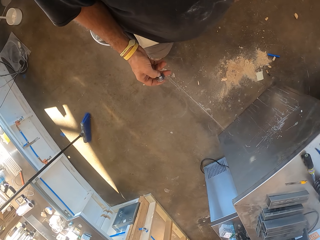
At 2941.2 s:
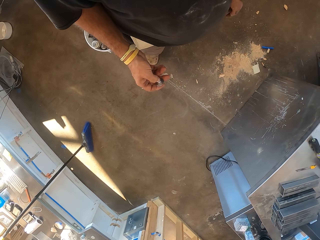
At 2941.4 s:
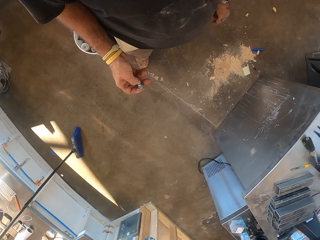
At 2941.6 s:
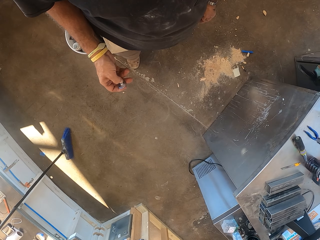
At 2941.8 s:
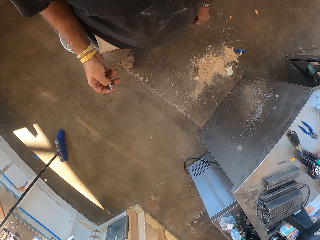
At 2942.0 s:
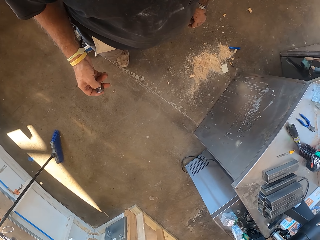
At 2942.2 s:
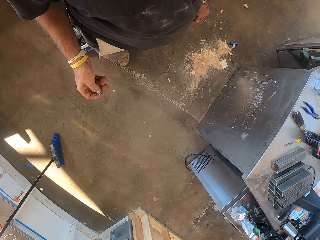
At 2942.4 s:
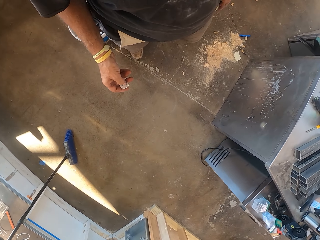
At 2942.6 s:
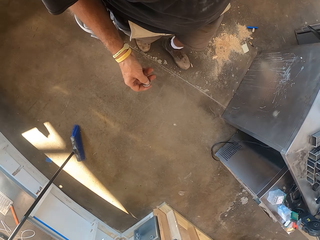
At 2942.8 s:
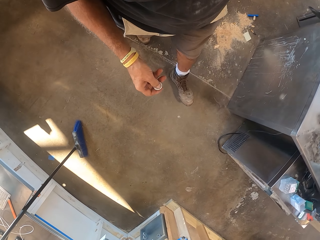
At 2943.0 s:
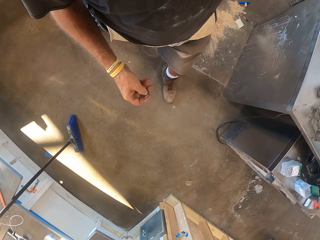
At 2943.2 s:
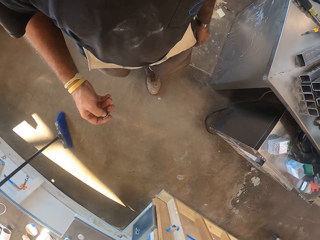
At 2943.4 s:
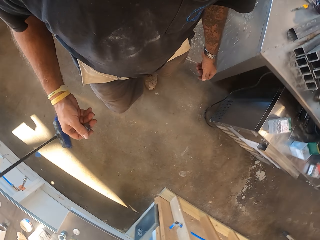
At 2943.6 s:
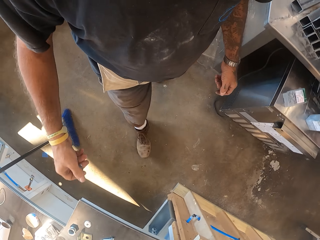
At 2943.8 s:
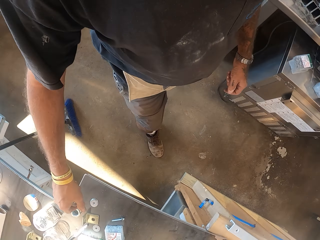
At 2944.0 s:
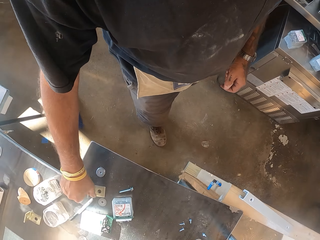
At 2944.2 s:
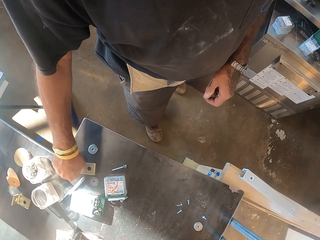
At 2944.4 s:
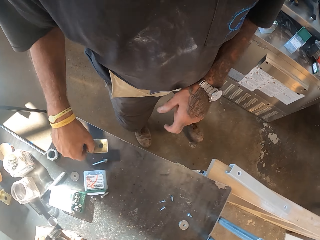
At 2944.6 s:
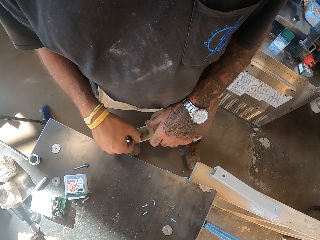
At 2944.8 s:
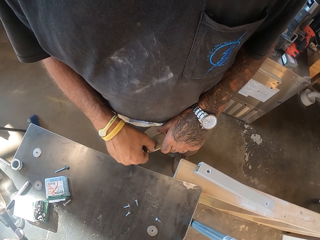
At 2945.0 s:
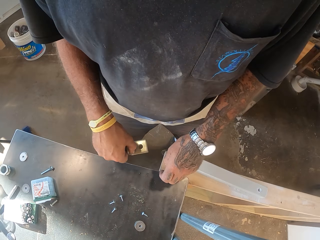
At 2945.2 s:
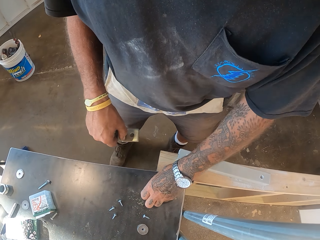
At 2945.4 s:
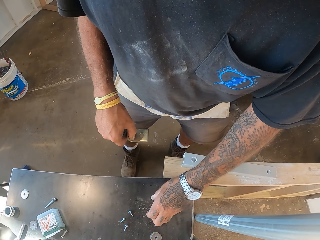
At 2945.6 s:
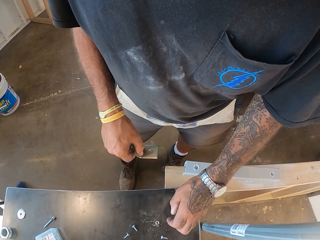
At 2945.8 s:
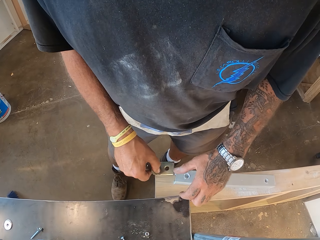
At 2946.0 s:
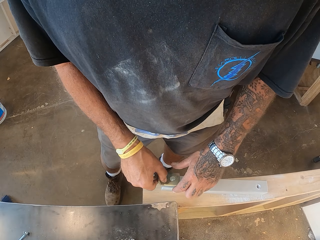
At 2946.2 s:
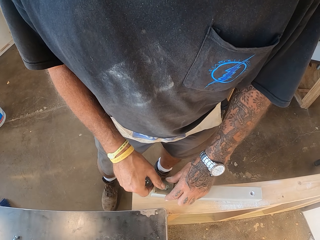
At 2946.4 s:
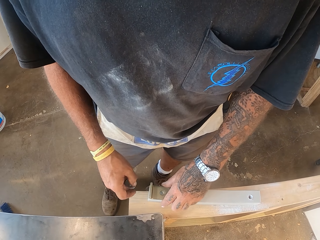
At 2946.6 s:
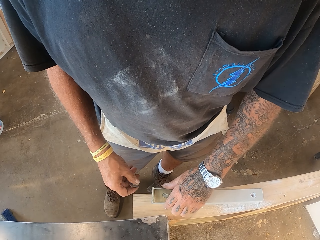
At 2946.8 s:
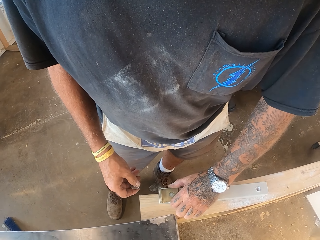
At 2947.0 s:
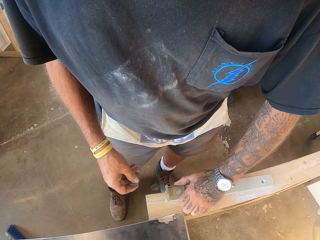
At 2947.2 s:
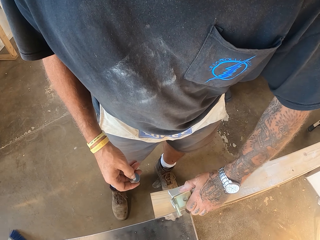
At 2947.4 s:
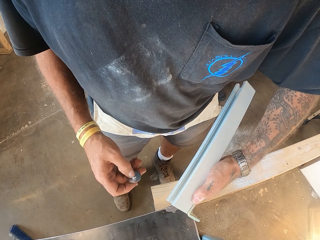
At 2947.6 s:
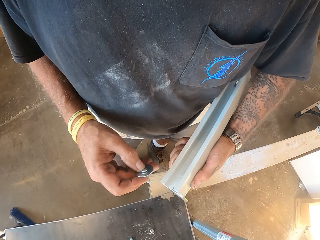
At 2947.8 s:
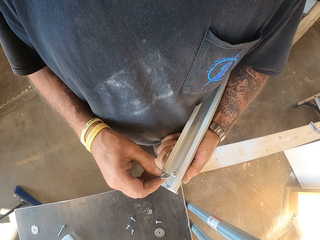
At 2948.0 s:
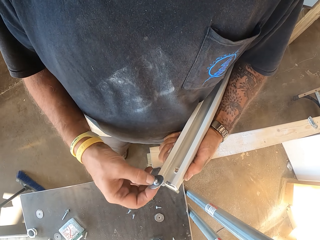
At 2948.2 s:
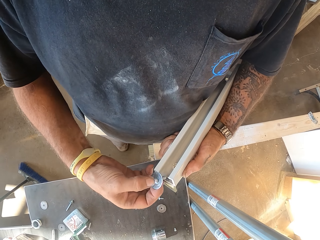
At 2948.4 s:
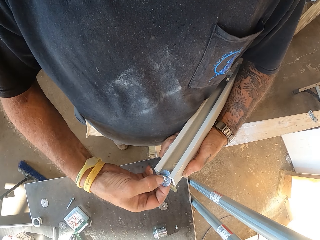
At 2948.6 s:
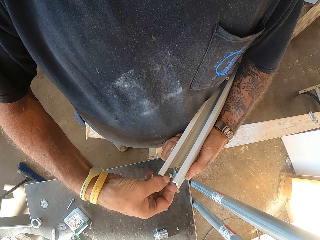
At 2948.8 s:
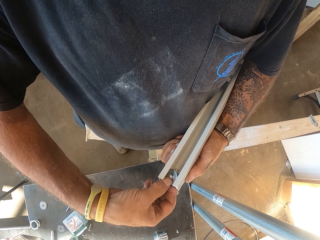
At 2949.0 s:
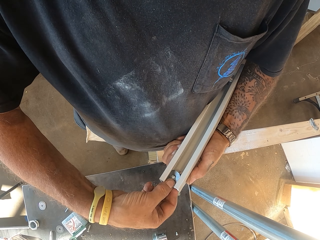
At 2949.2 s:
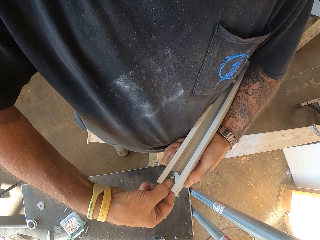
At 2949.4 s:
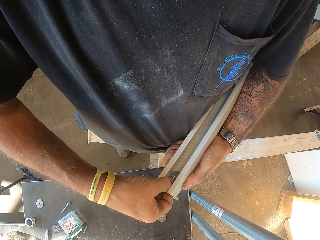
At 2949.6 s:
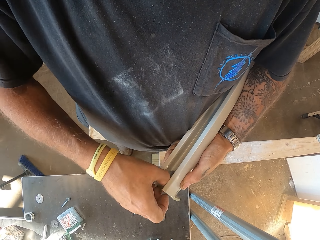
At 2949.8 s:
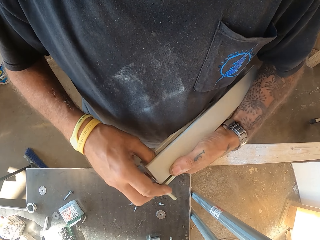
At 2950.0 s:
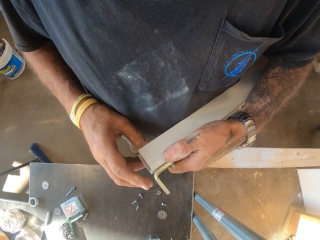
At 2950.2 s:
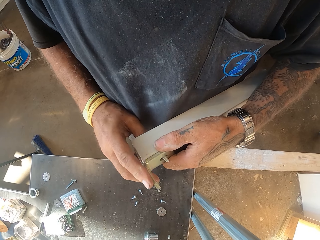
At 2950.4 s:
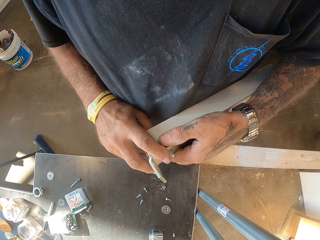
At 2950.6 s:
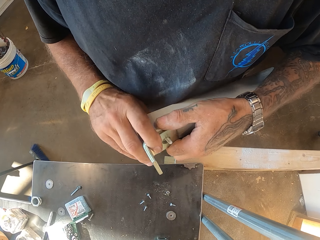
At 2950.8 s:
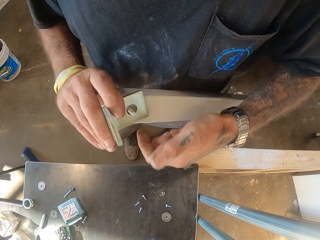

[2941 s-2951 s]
The camera wearer walks in the workshop. They pick up a metal holder or blade. They put a bolt on the table. They fix the blade on a pipe. They lift the pipe. They drive a barrel nut into the plastic rail. They fix the blade.

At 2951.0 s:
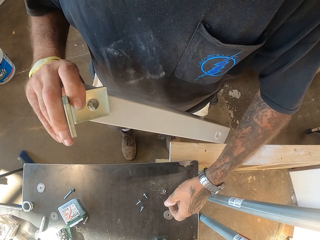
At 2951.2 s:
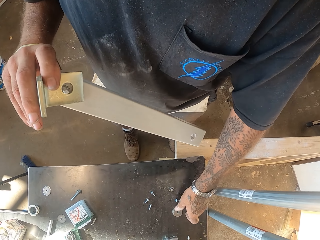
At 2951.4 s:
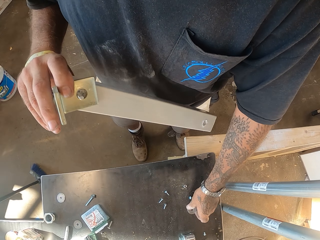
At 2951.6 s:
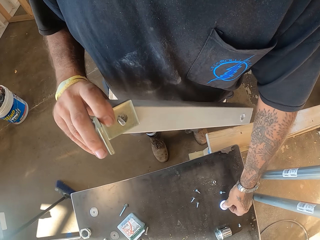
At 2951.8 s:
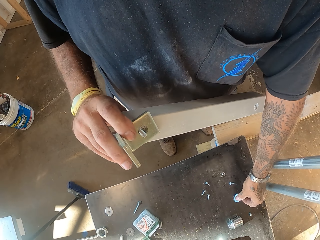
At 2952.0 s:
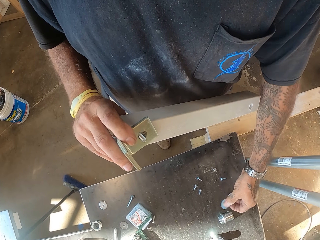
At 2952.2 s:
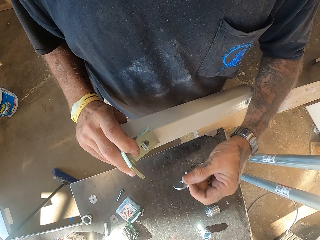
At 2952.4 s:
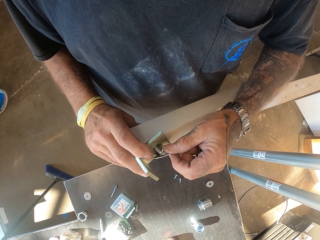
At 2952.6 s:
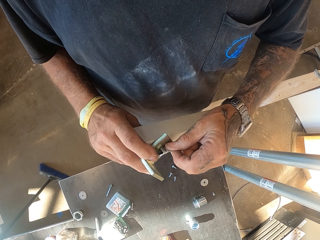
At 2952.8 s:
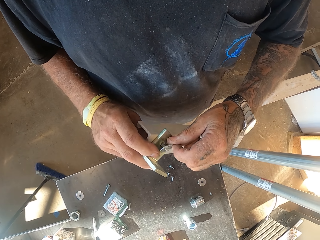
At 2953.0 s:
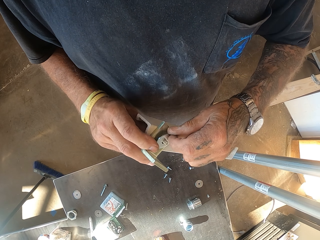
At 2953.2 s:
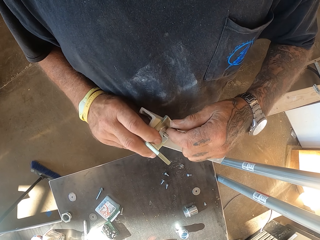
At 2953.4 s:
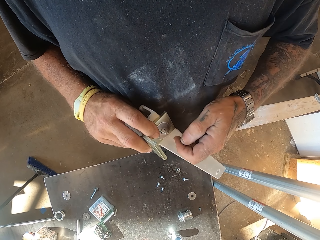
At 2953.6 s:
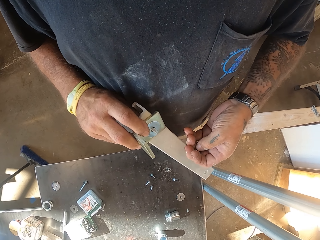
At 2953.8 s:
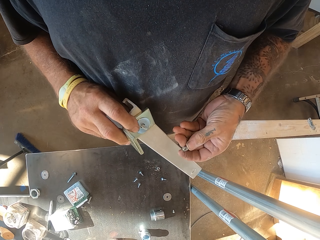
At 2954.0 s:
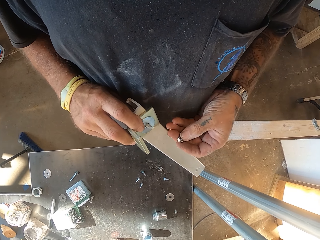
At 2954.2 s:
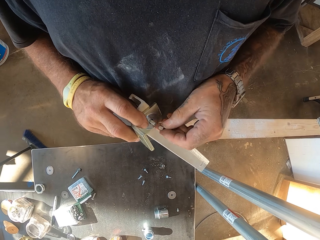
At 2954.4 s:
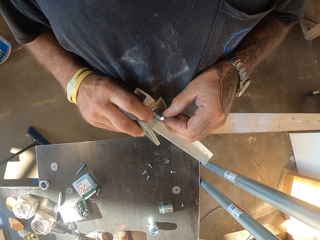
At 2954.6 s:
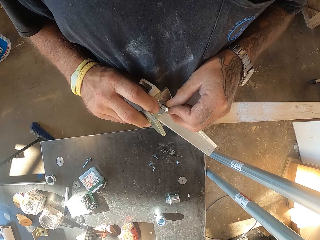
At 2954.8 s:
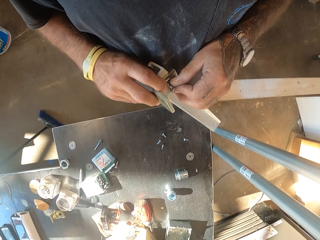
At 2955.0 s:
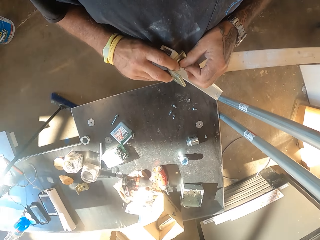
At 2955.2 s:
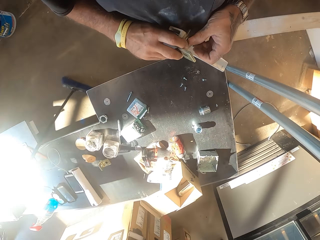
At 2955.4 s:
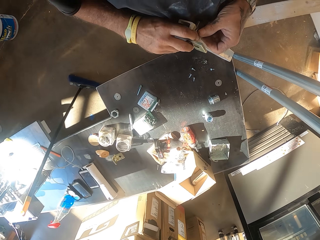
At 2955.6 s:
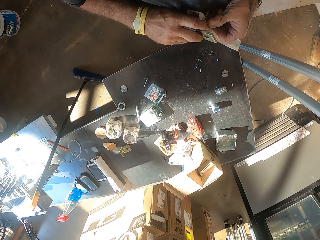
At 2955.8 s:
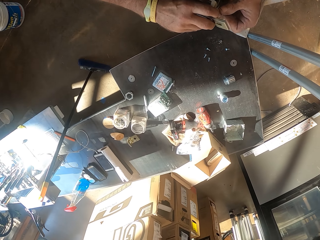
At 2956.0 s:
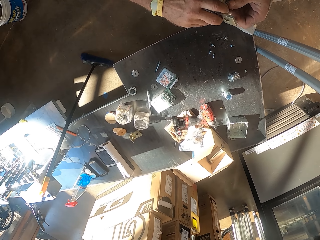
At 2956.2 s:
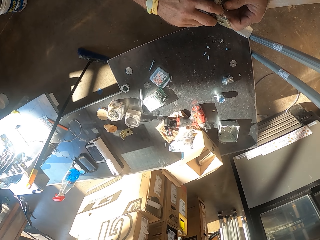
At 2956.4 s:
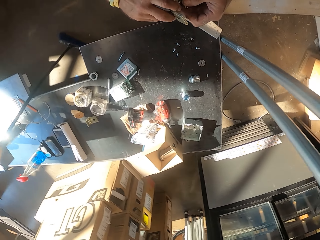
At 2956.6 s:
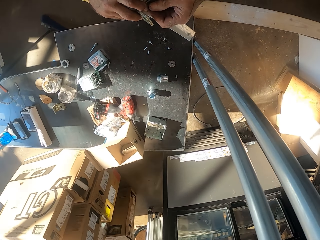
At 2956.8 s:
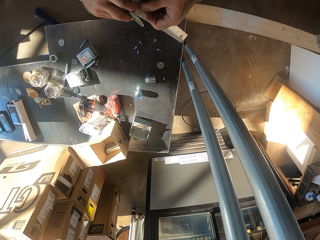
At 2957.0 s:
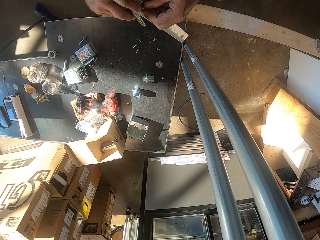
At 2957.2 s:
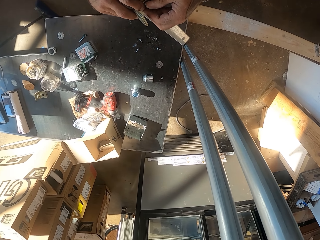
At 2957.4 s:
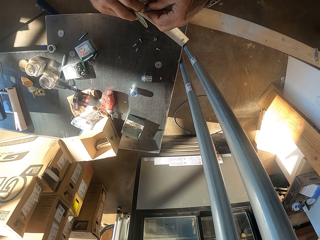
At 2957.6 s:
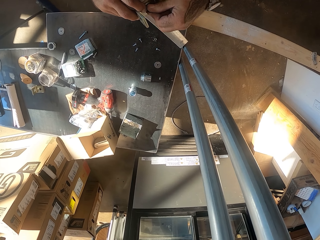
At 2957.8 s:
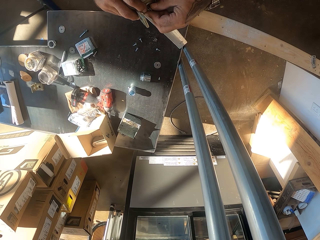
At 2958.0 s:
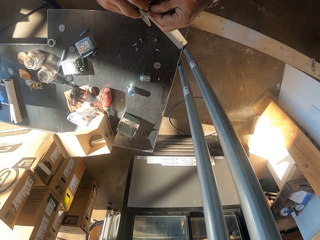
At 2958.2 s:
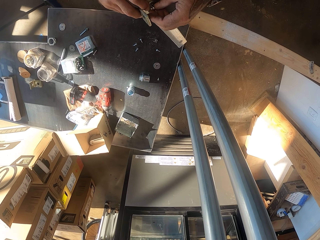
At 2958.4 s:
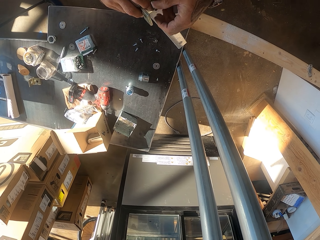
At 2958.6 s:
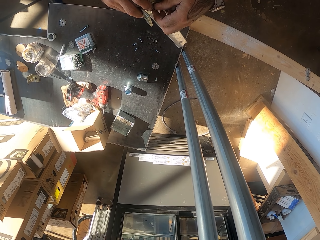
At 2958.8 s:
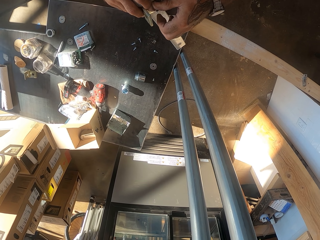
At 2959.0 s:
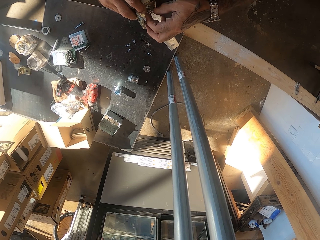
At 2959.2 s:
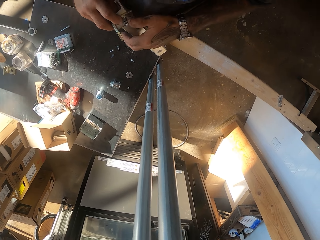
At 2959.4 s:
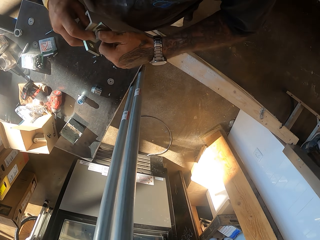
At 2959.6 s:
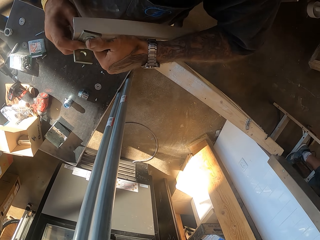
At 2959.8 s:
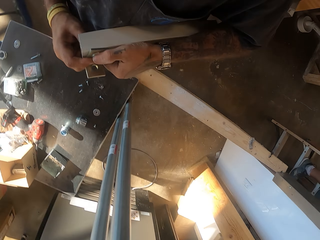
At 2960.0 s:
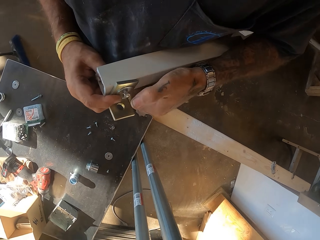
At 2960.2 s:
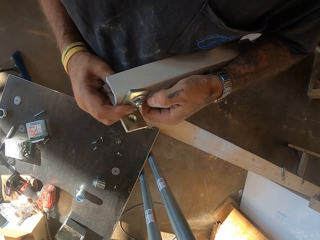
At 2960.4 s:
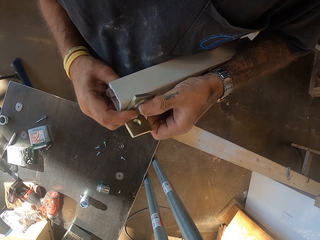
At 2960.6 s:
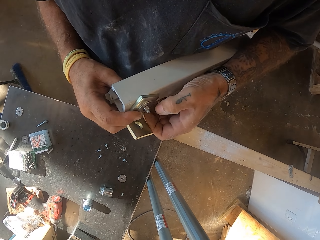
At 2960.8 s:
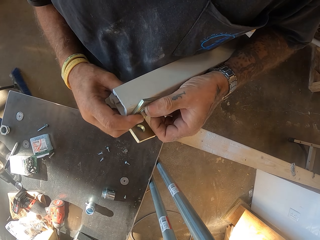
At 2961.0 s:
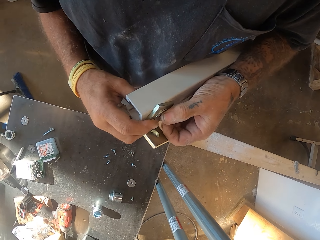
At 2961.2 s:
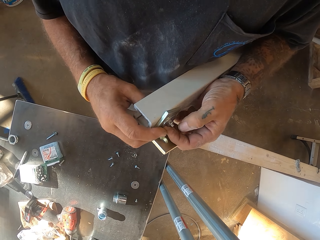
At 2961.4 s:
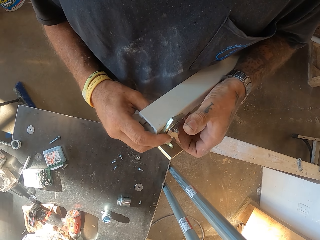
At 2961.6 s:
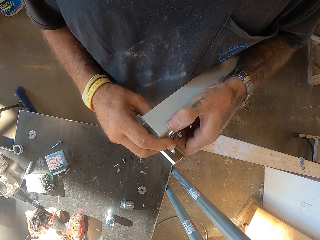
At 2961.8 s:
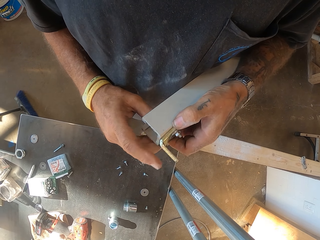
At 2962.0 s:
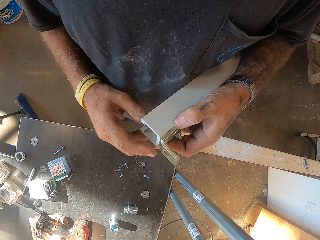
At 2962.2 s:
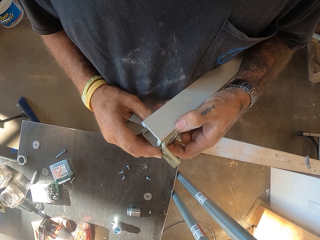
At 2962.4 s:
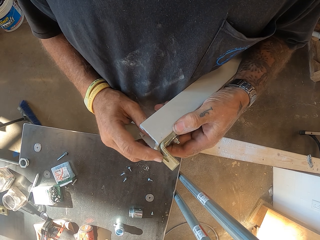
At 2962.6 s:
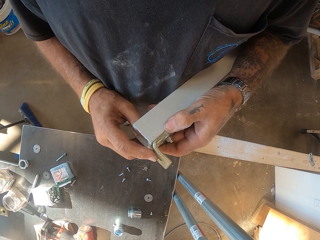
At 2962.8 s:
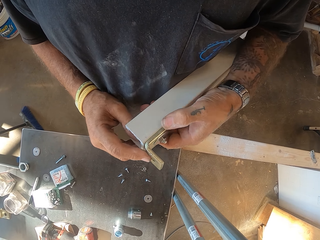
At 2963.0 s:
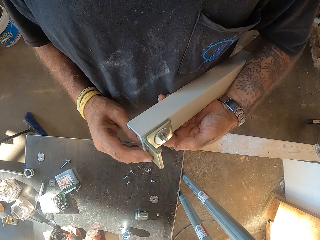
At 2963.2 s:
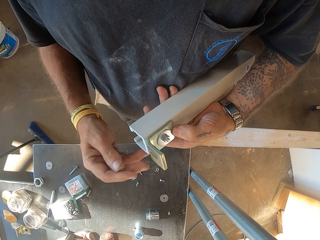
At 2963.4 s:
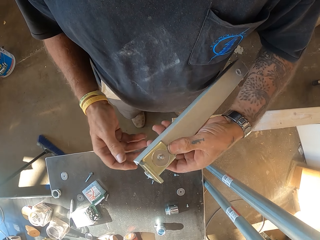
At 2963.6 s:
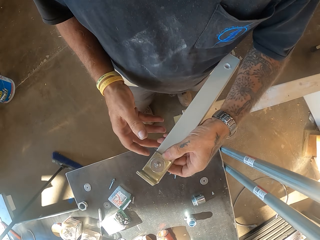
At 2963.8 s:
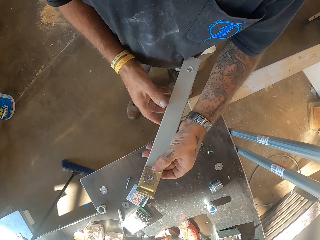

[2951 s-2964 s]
The camera wearer picks up a blade. They fix the blade. They tighten the nut. They fasten the plastic rail.
